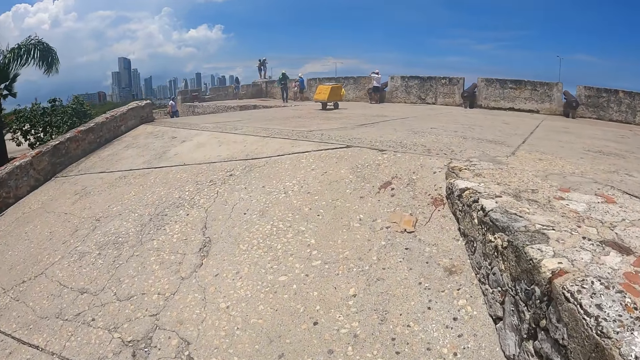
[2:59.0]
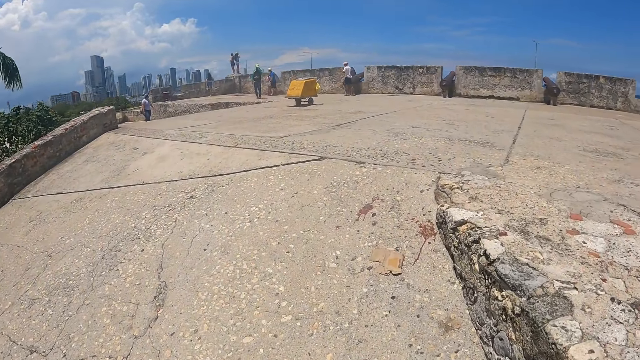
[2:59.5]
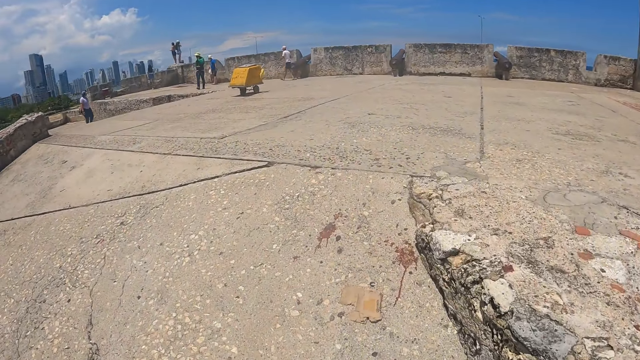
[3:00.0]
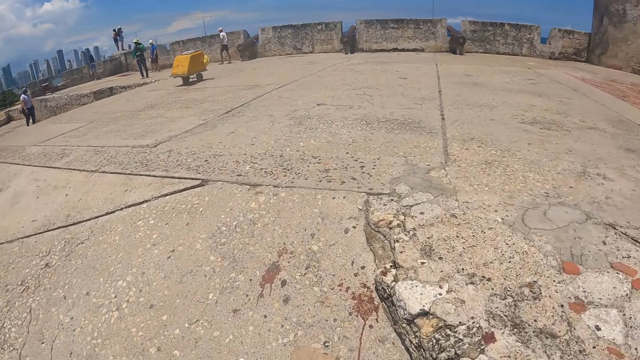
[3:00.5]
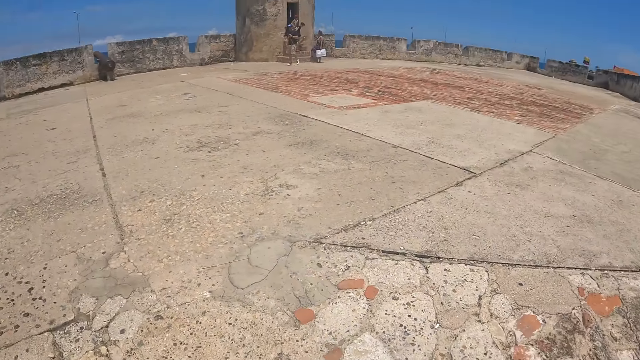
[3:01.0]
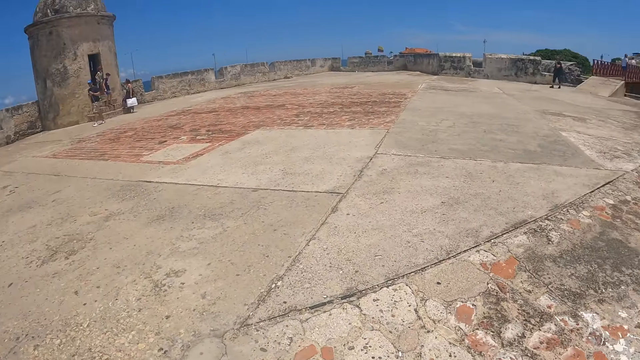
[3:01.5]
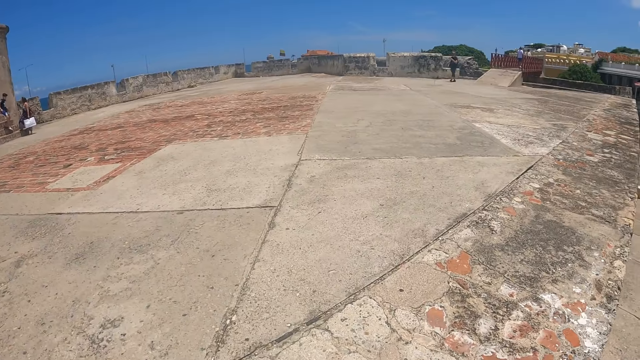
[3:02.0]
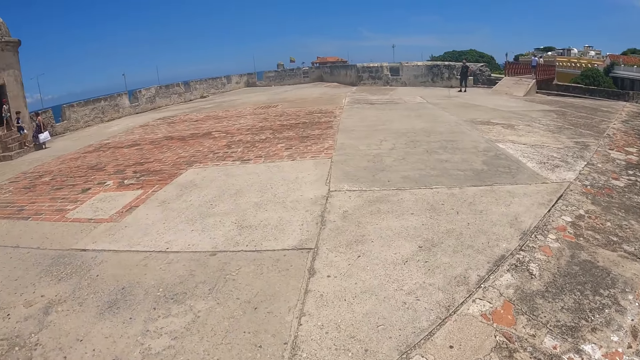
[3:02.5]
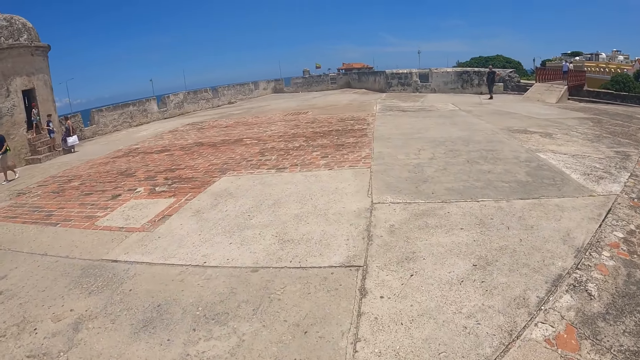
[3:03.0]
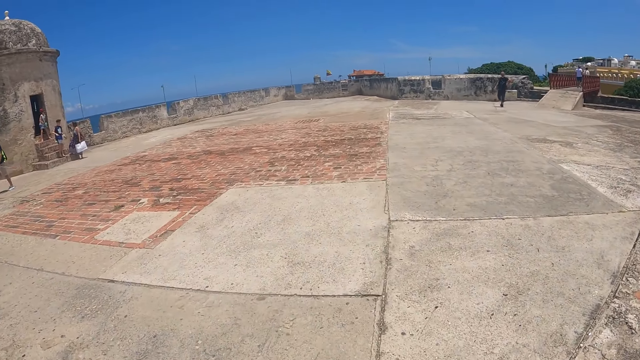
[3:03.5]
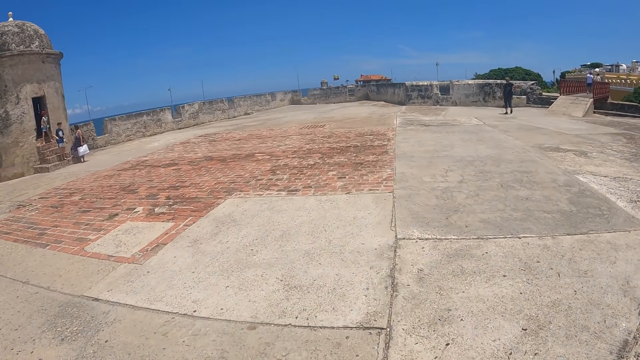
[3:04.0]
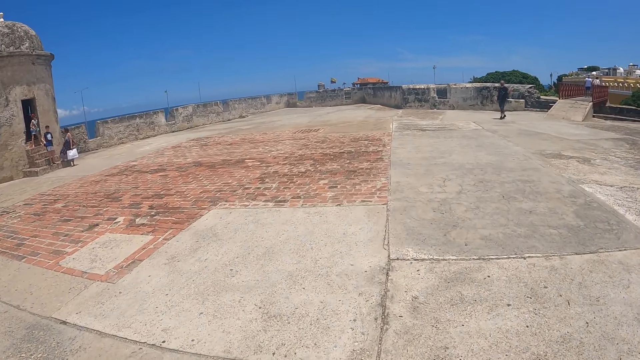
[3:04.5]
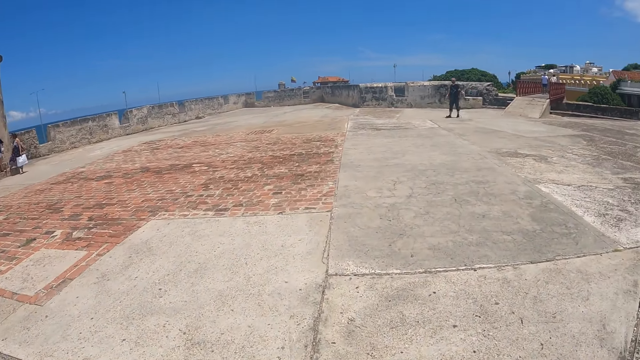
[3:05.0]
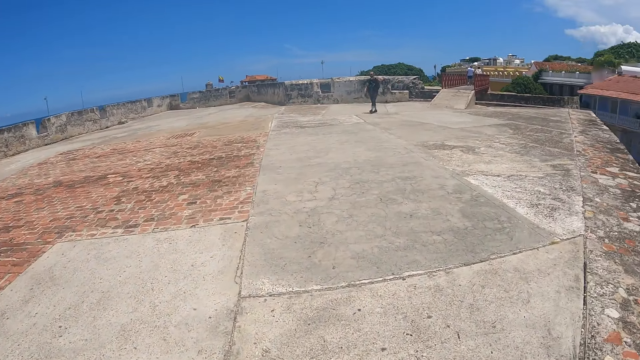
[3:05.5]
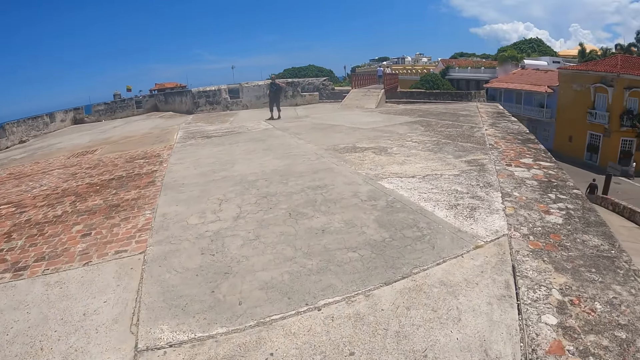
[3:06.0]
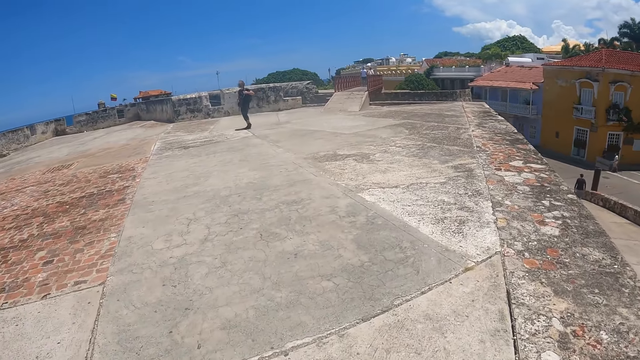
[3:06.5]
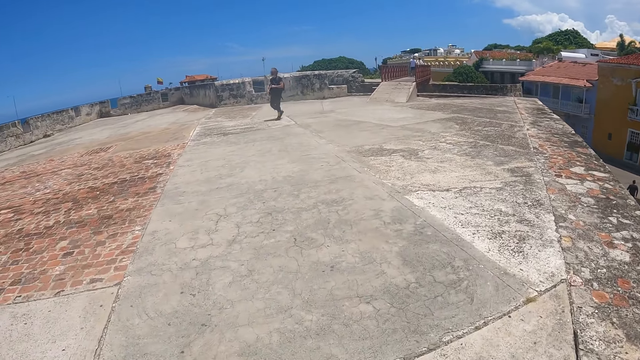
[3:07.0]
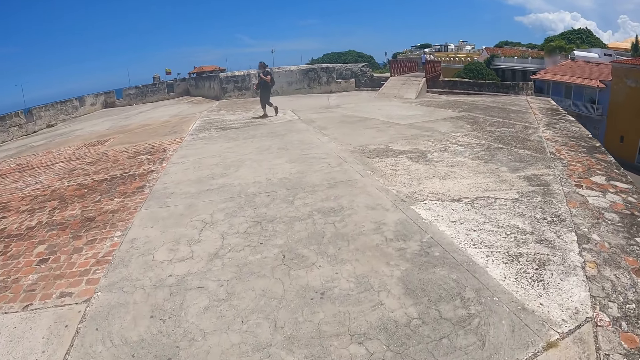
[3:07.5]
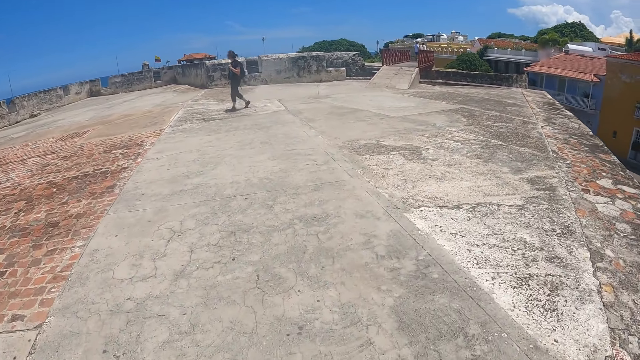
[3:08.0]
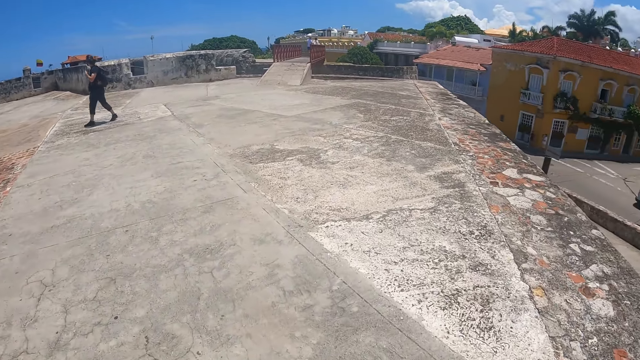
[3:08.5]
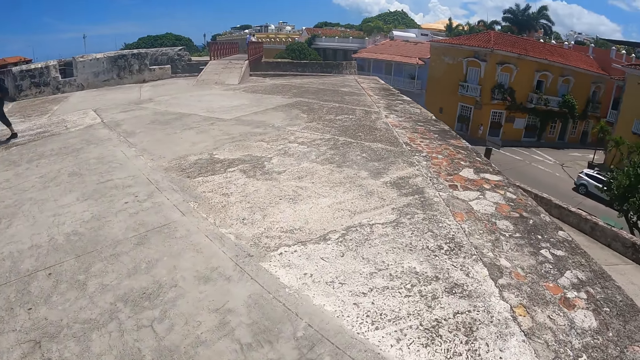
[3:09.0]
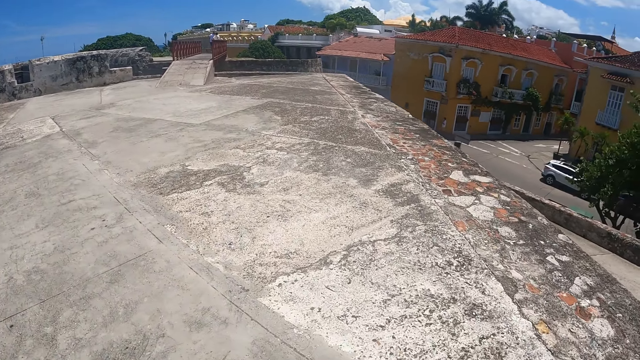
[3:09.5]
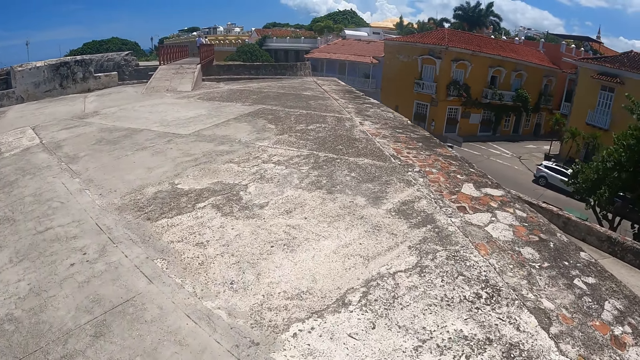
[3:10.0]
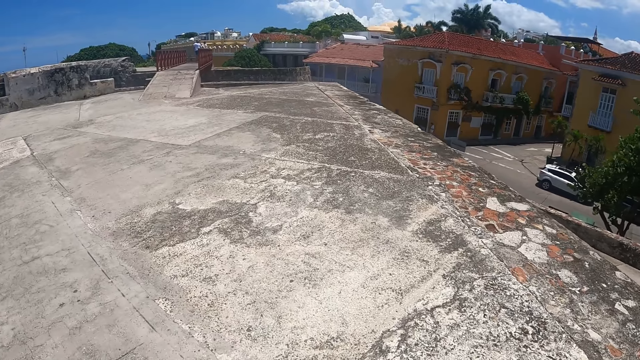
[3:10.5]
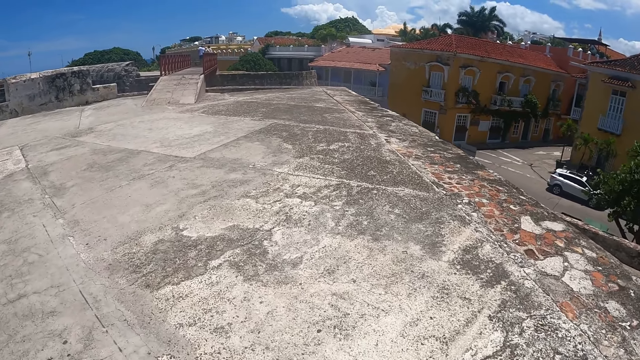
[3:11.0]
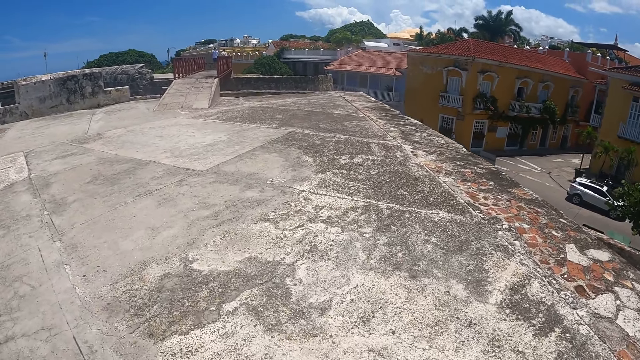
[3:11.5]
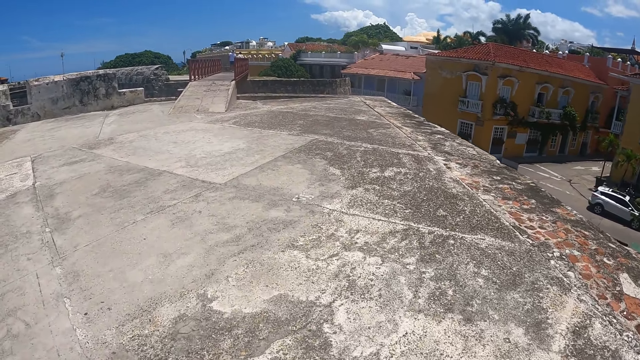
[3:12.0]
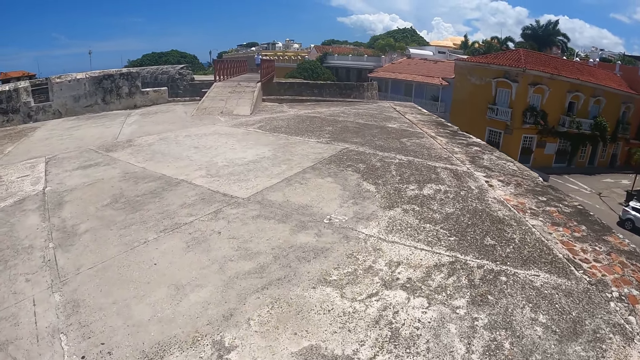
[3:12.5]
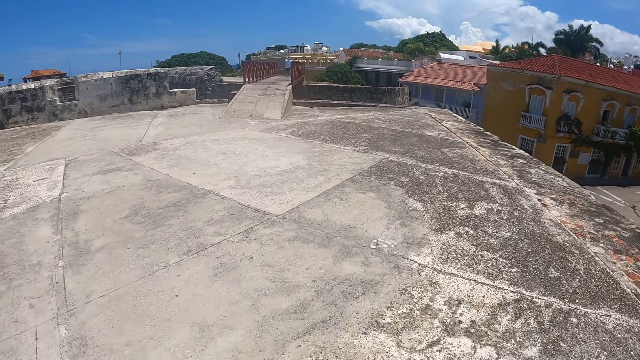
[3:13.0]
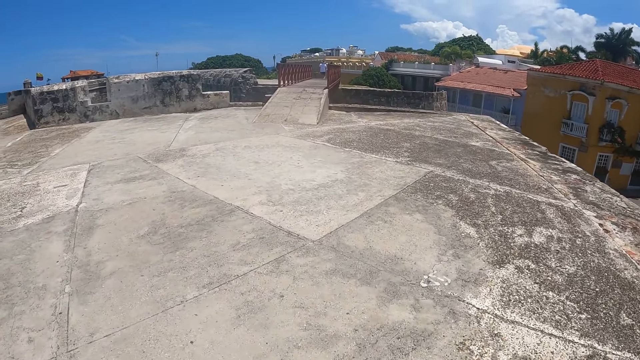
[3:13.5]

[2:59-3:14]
A person walks around a park. The camera wearer walks on the pavement around the park, turns right and looks around. Another person walks around the park. The camera wearer walks on the pavement around the park and looks around.

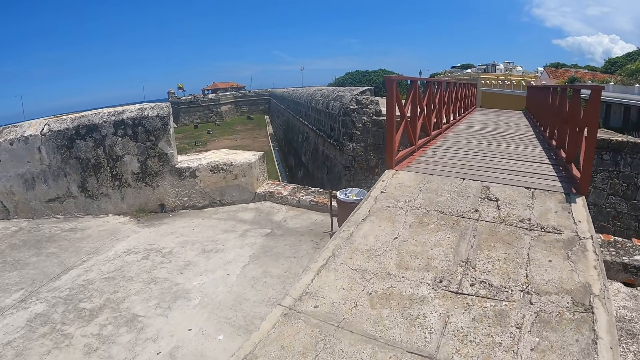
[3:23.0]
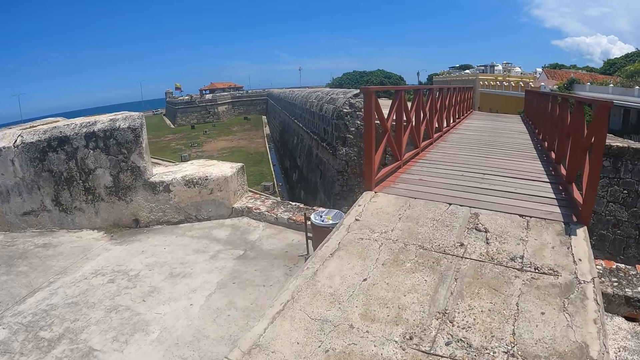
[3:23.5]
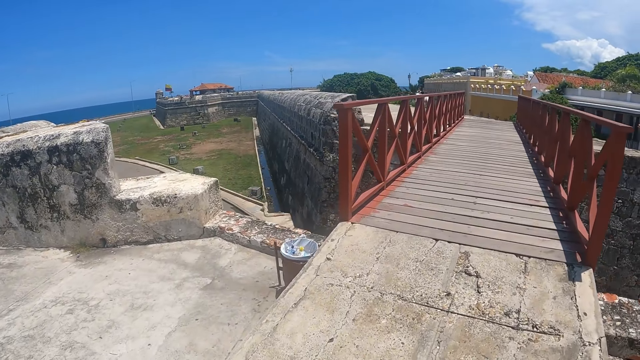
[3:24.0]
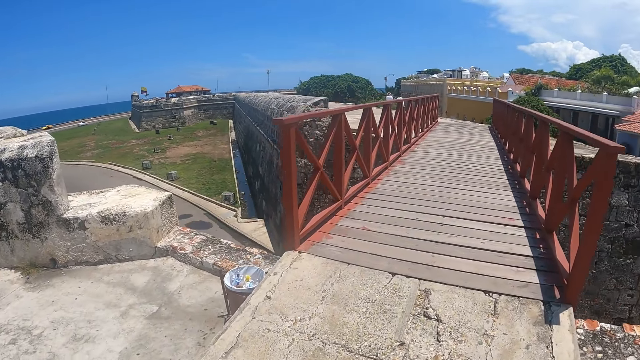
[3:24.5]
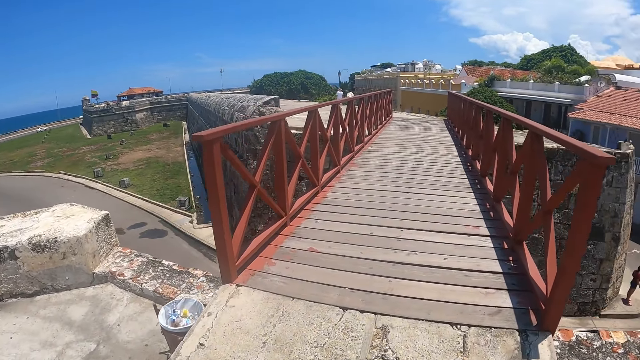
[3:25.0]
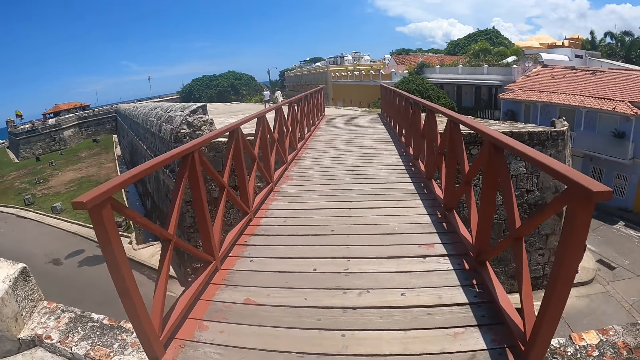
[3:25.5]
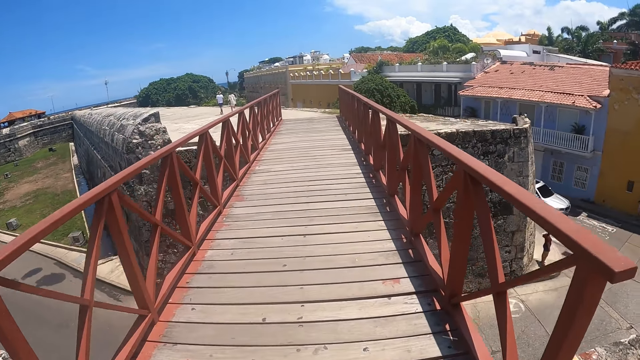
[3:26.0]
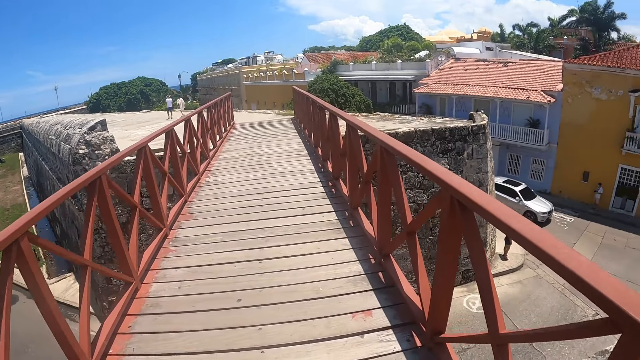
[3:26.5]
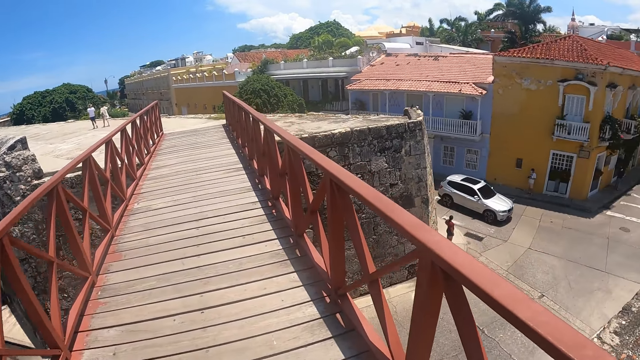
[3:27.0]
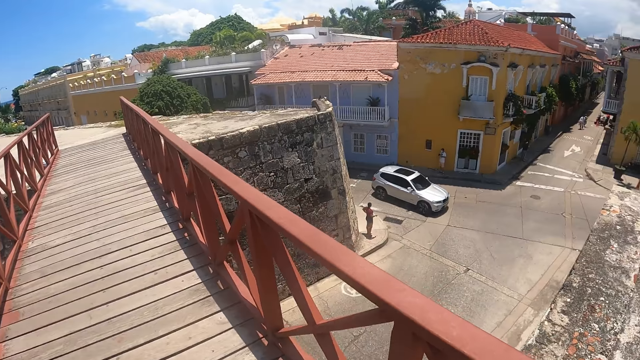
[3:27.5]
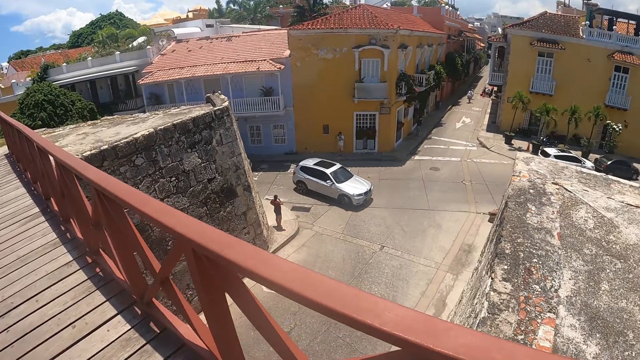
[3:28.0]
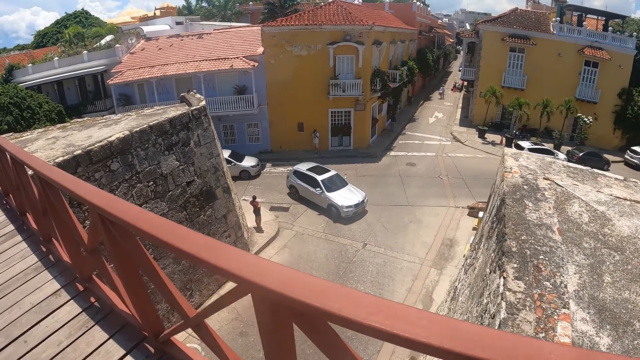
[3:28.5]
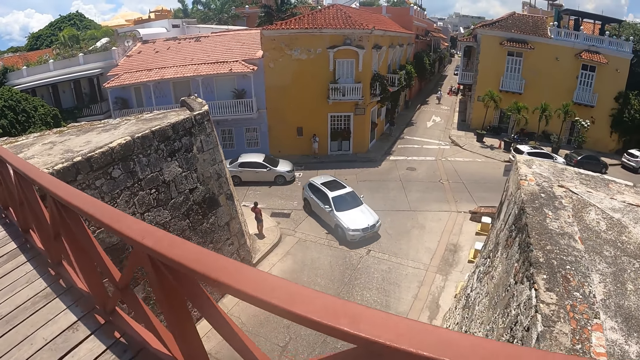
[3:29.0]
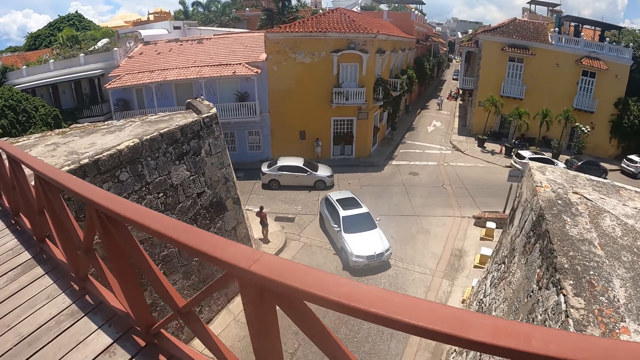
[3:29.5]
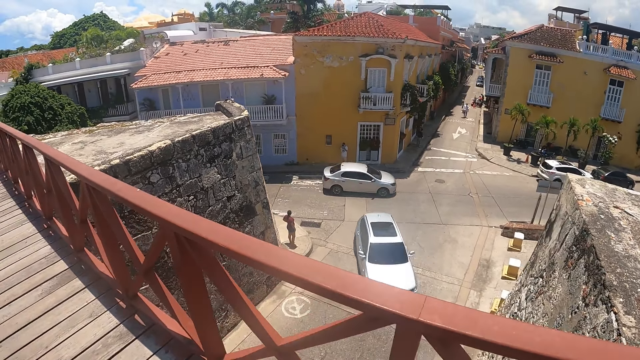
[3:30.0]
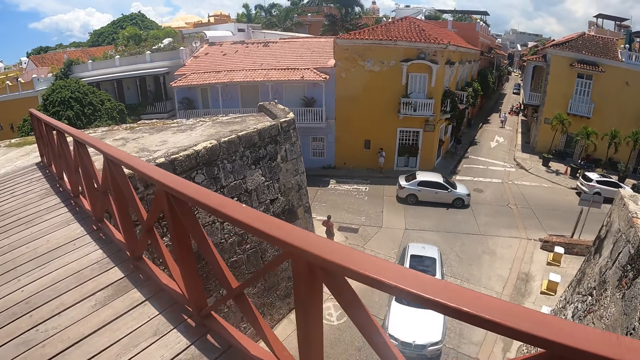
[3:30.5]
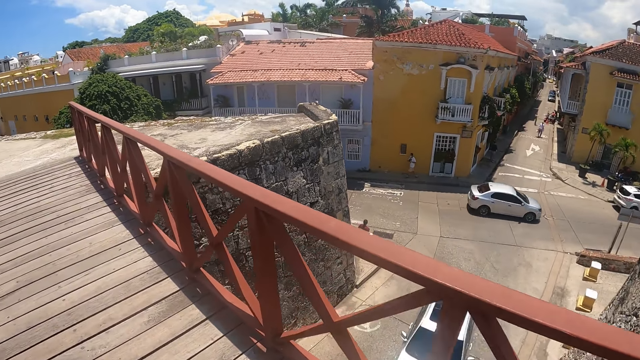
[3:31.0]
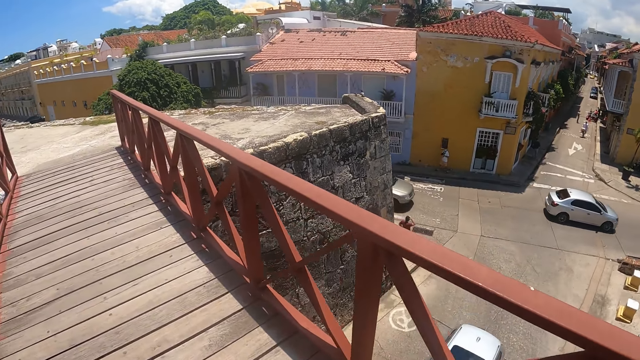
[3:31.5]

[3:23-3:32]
The camera wearer walks on a foot bridge and looks around.
